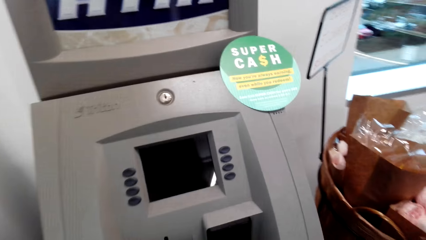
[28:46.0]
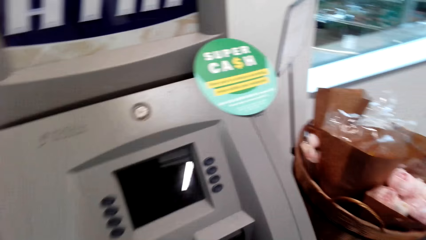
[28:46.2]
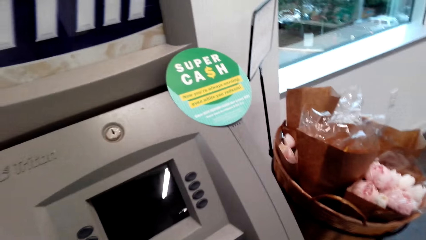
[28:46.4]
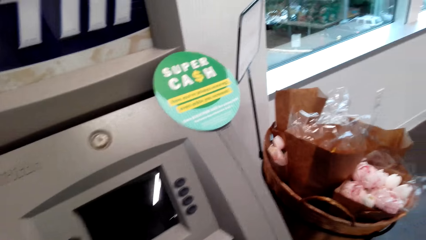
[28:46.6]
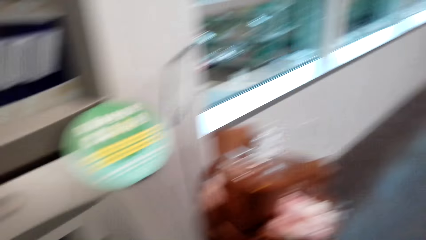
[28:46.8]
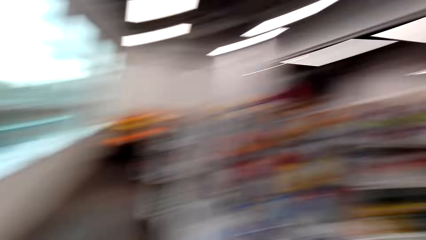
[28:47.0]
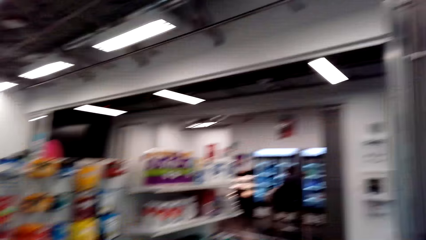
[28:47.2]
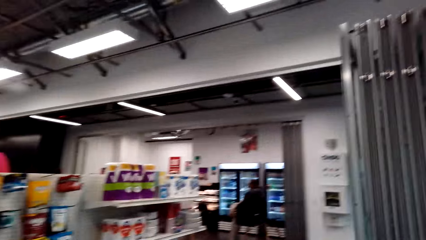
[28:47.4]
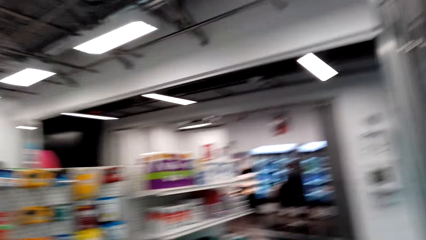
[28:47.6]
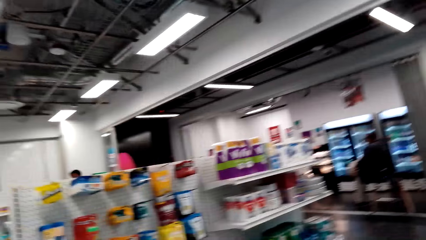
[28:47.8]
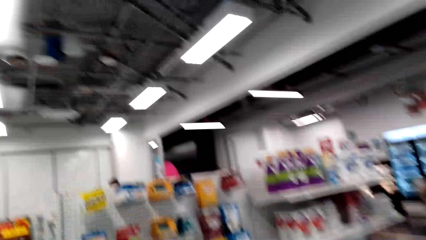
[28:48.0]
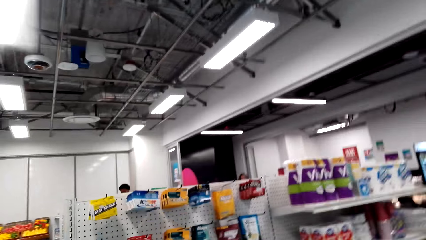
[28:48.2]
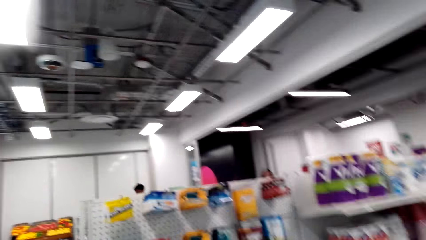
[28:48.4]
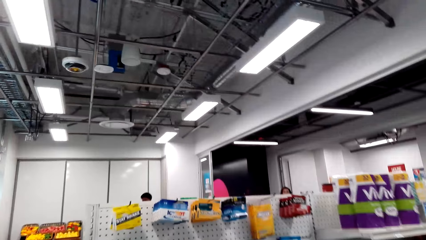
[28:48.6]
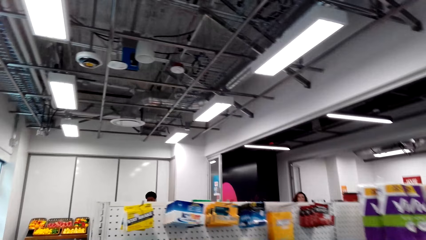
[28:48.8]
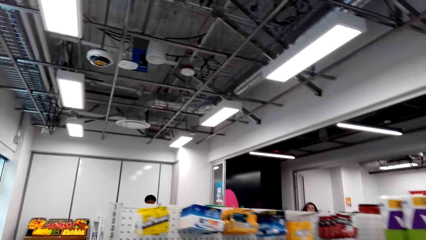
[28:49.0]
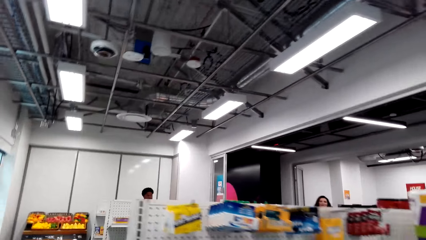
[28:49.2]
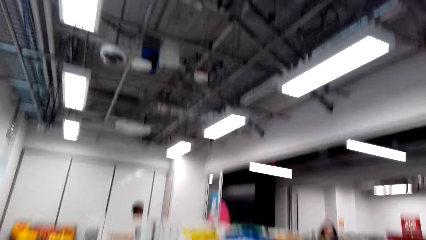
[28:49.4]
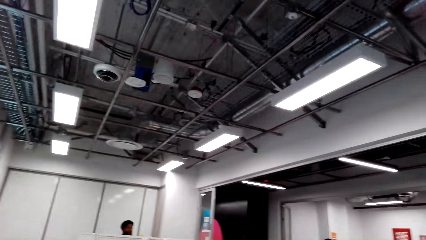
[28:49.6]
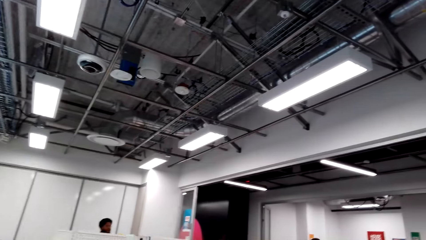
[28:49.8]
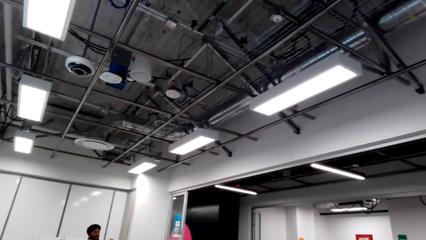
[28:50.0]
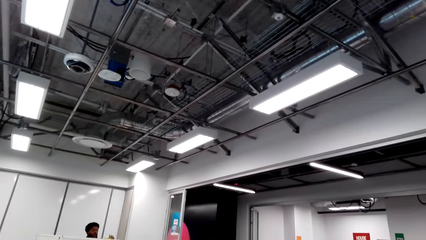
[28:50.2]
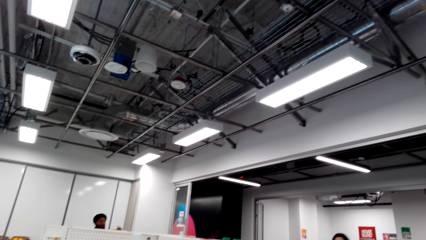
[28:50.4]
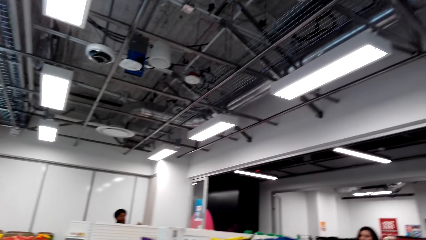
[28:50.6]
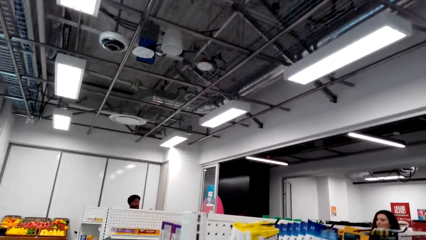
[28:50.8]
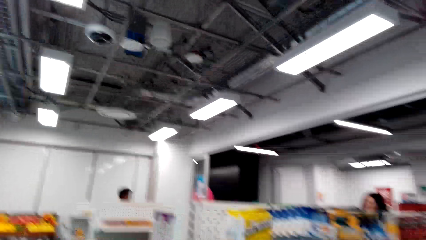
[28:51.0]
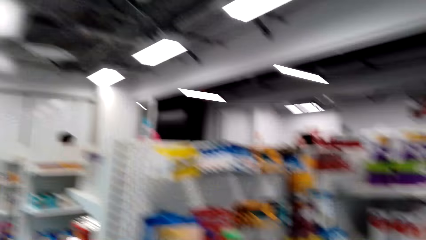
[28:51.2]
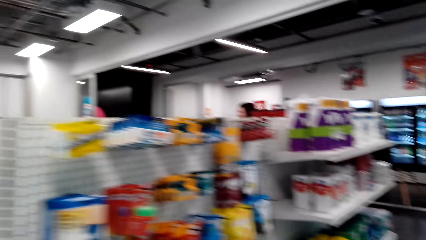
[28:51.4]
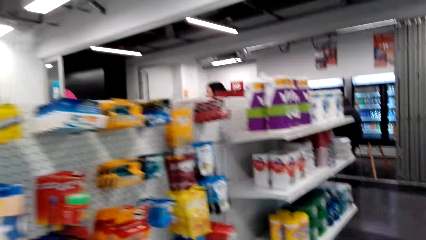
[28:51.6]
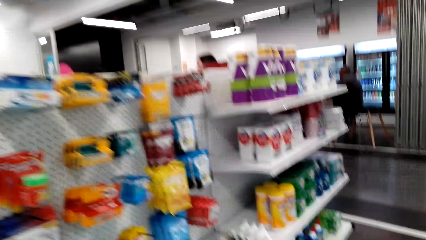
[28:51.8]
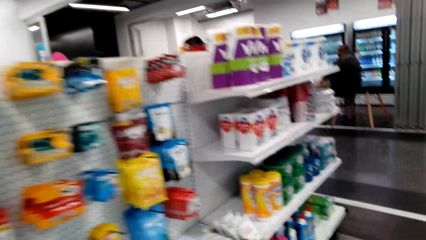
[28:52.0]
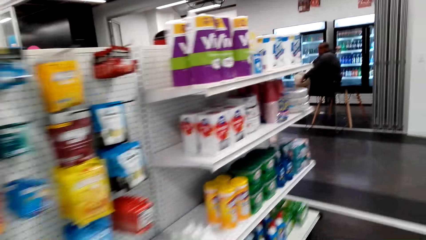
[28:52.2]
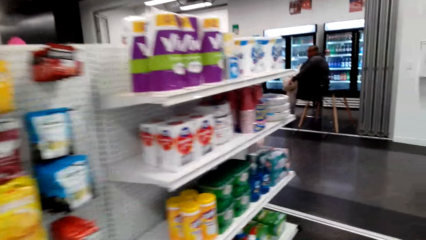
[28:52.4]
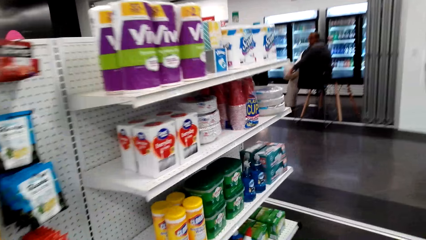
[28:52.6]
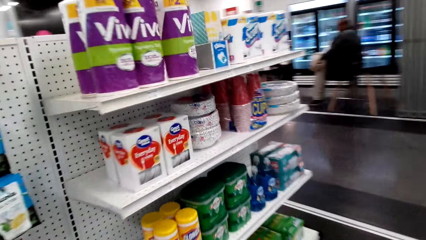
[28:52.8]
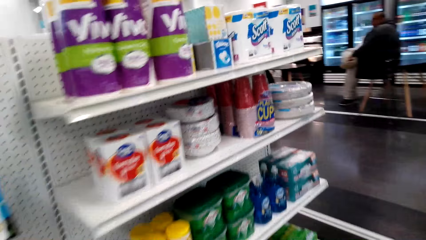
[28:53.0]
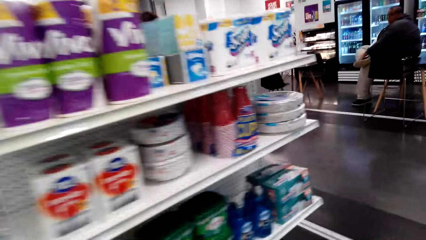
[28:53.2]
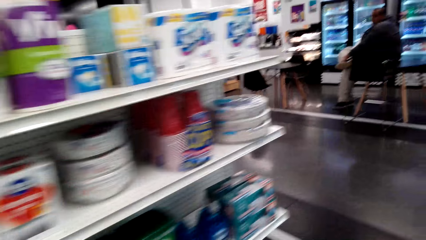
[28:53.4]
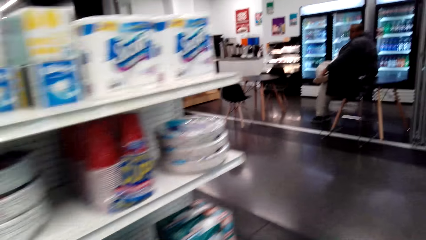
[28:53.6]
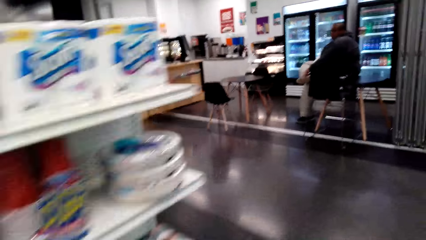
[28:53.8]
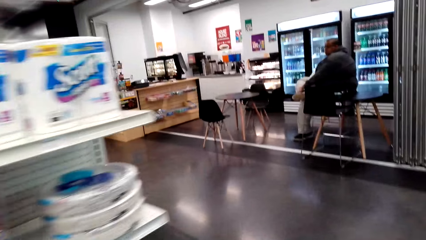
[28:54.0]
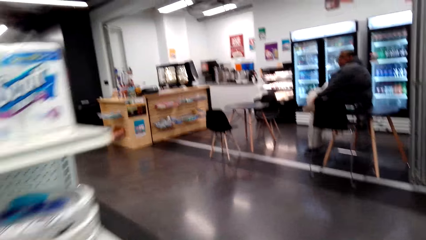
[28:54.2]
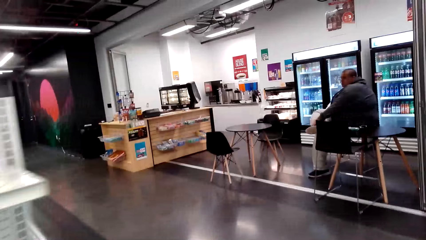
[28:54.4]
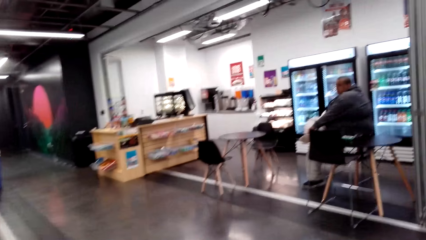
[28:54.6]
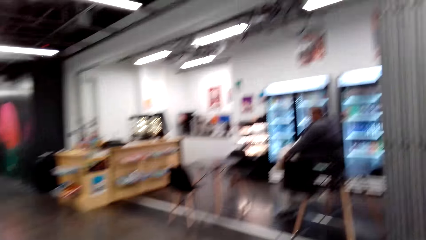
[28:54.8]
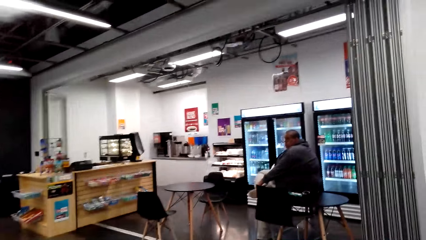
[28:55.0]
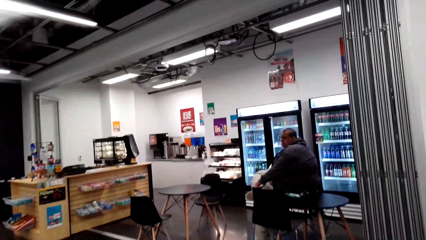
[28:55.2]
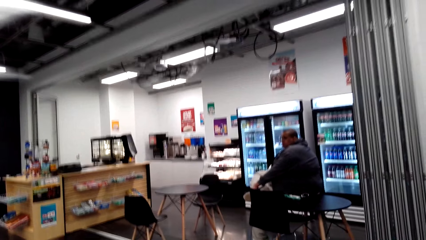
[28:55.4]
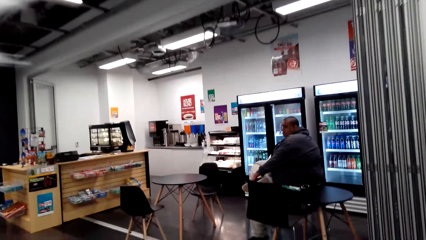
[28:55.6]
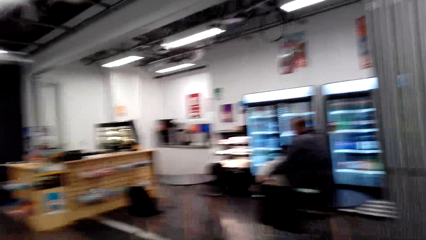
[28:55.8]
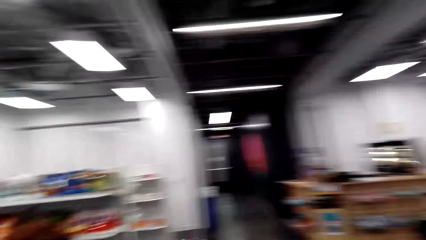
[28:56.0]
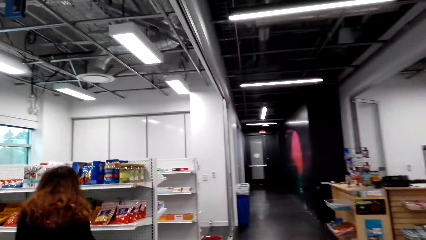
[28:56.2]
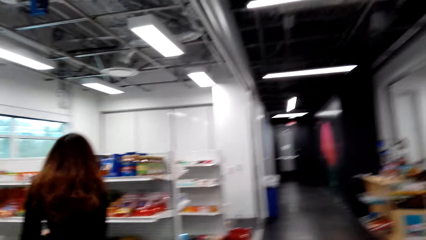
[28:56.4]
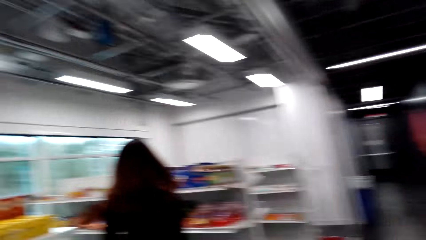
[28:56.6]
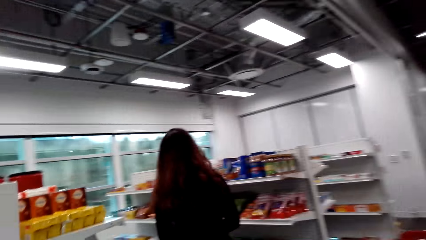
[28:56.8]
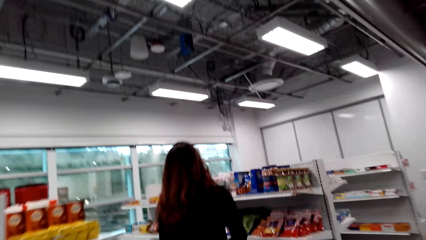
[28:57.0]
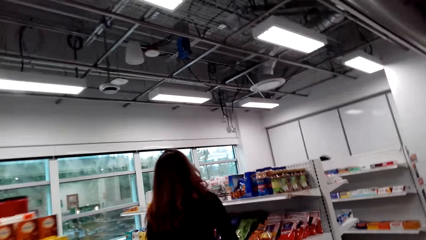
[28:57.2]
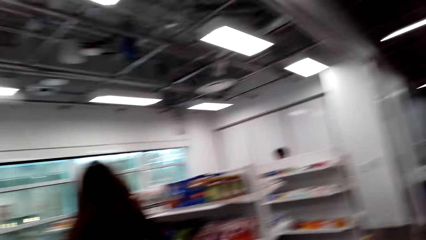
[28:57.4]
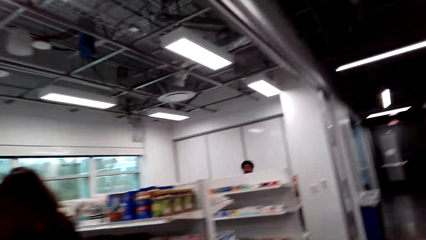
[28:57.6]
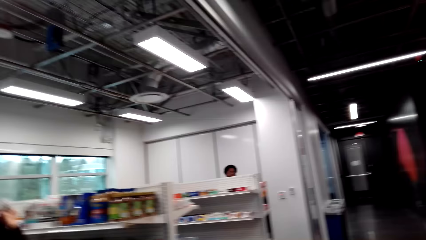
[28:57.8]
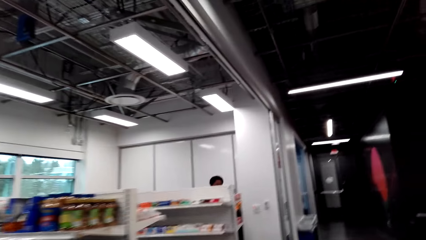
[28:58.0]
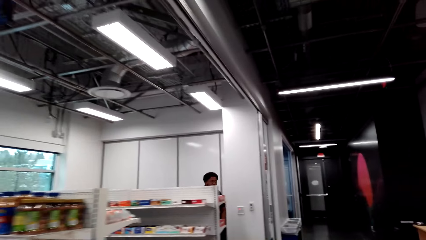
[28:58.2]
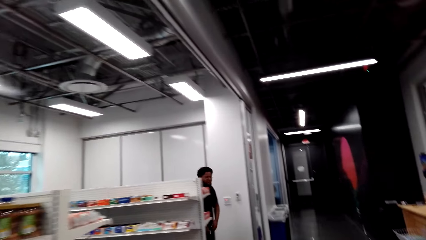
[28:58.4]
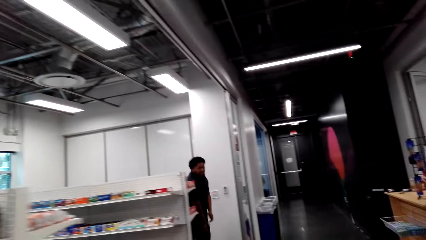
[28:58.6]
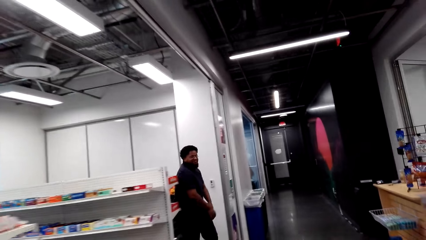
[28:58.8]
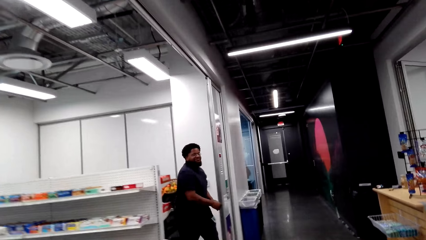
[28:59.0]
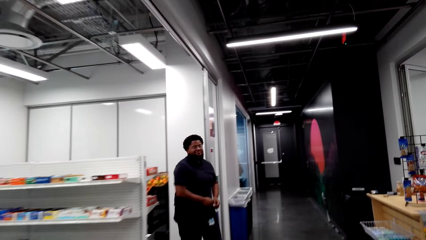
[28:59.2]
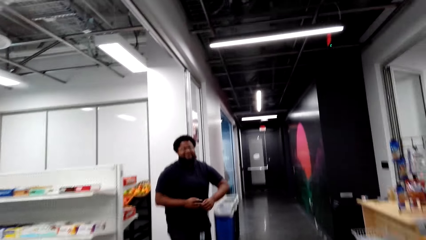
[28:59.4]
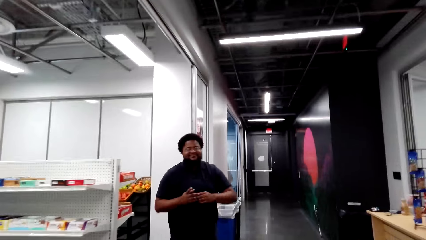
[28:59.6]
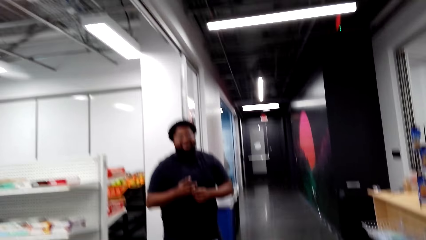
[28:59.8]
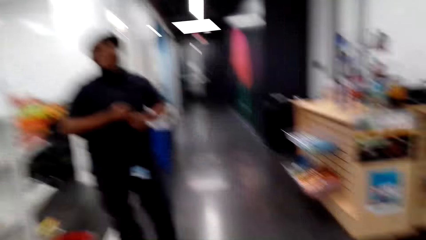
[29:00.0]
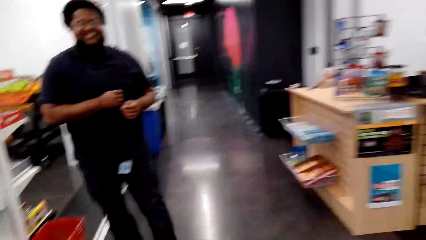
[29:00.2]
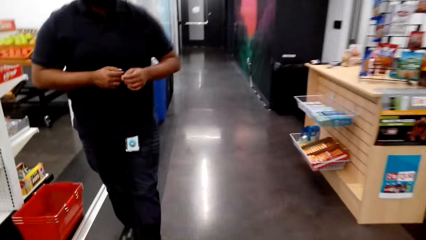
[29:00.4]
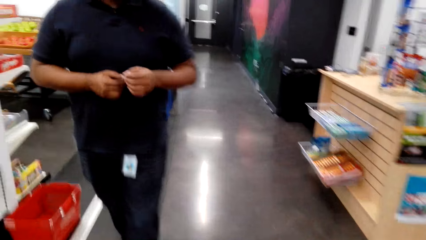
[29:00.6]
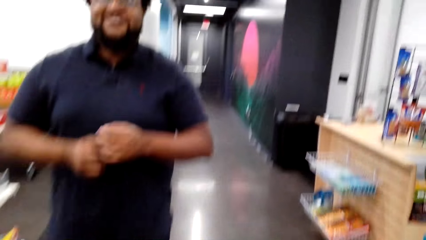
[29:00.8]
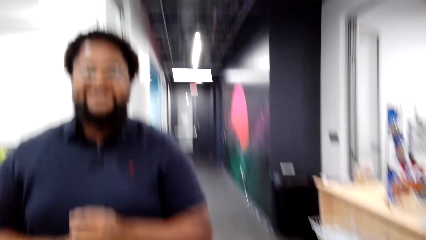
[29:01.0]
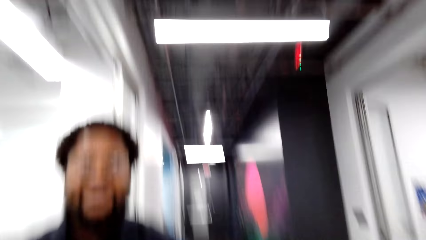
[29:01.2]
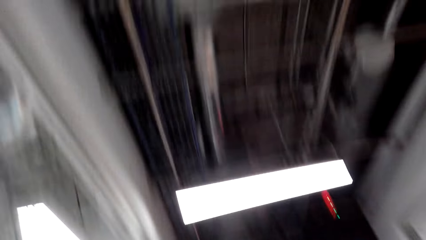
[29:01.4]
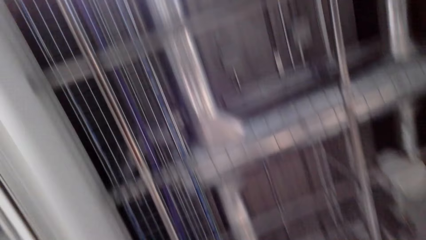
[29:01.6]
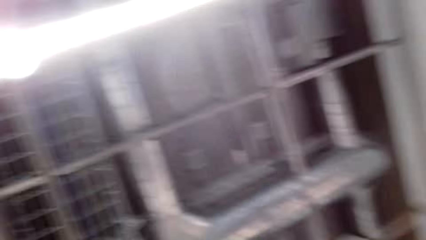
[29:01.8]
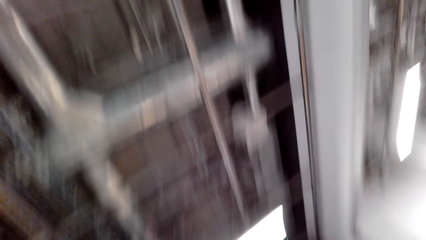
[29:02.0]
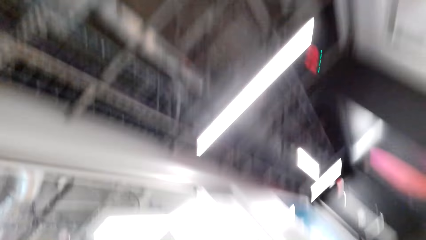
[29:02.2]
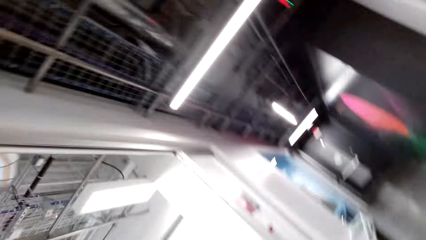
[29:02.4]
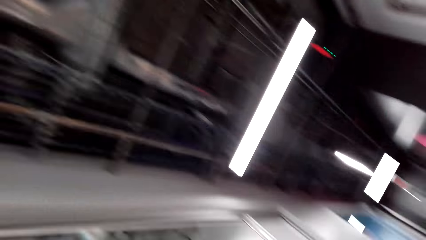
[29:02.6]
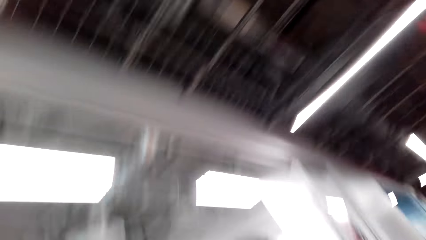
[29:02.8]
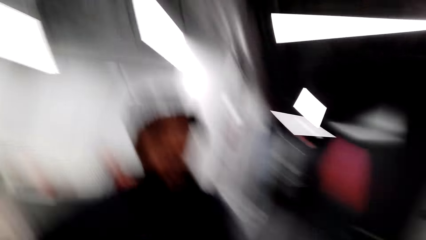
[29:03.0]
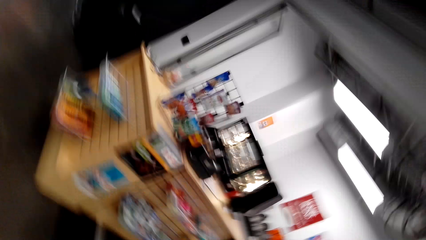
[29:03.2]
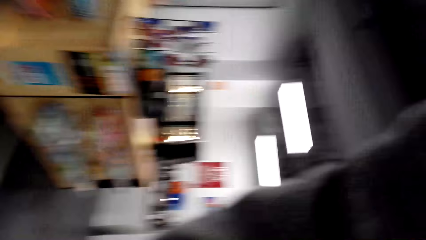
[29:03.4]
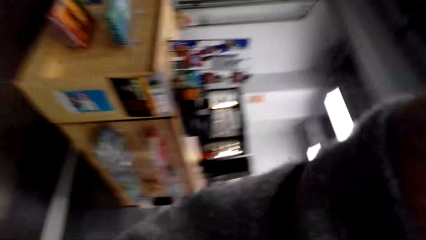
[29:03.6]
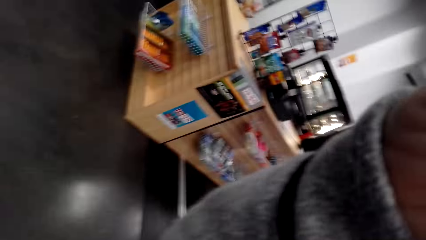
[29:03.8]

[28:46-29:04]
The camera wearer walks in the supermarket. They look around. They walk around. They talk to a man. The man interacts with the camera wearer.
